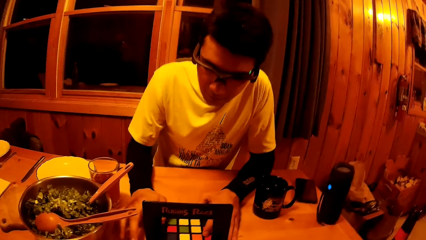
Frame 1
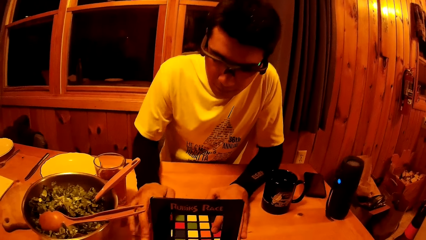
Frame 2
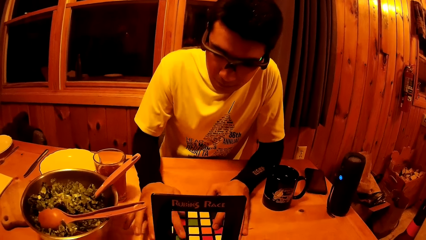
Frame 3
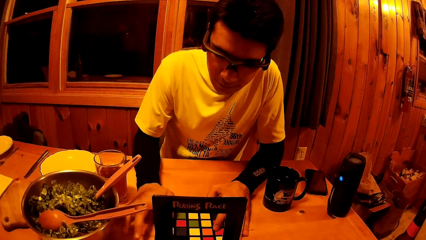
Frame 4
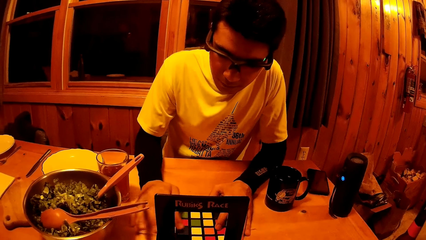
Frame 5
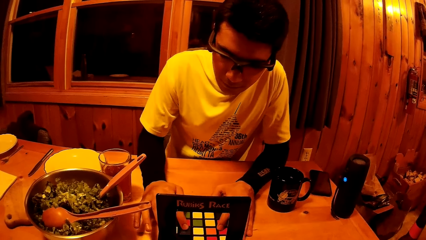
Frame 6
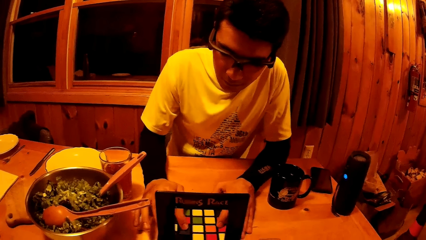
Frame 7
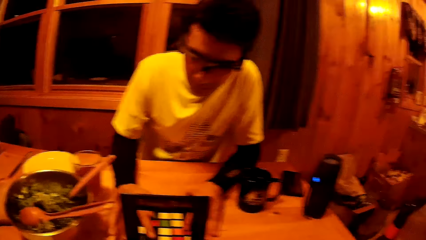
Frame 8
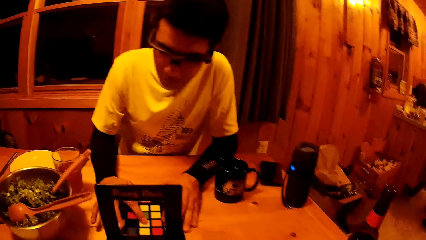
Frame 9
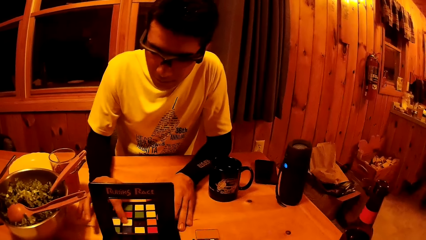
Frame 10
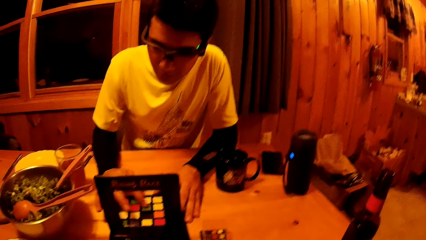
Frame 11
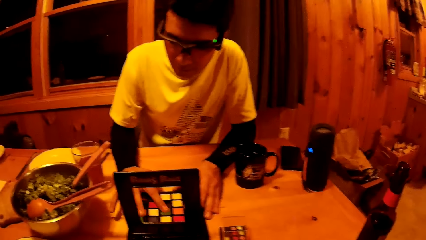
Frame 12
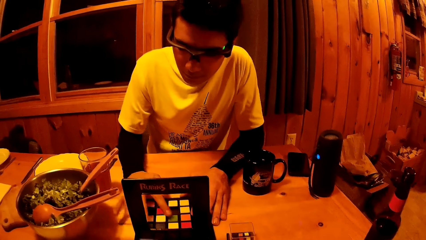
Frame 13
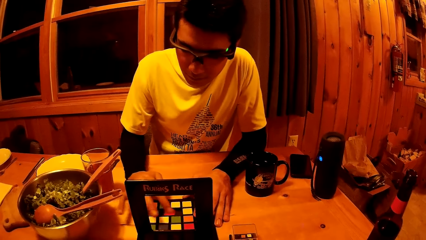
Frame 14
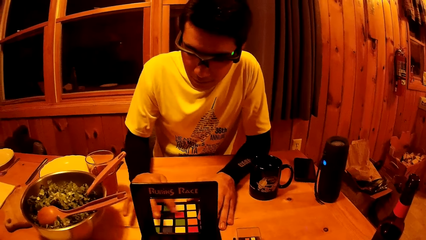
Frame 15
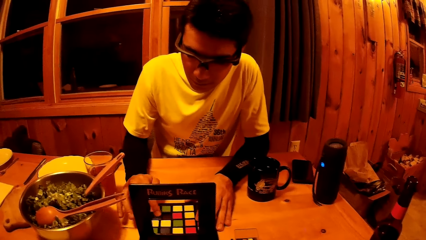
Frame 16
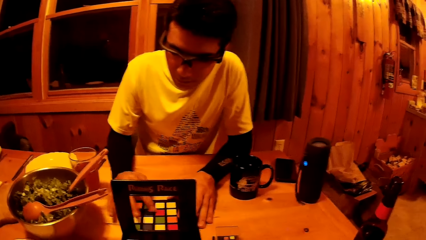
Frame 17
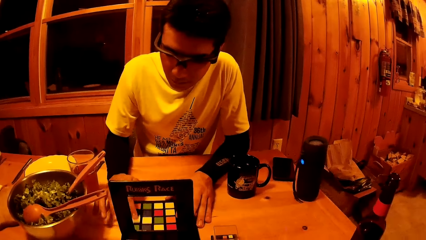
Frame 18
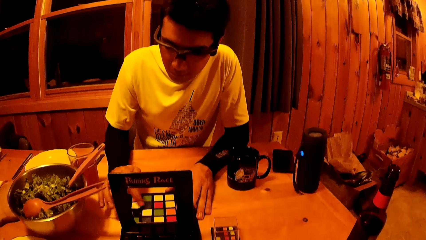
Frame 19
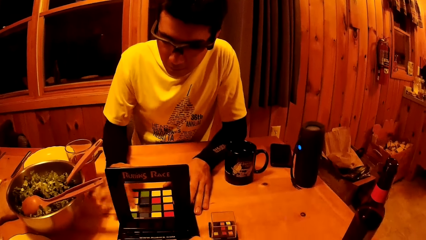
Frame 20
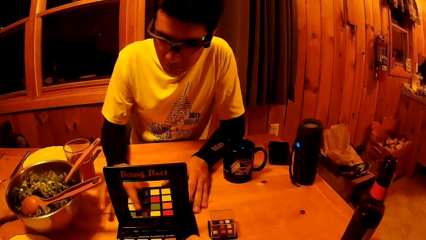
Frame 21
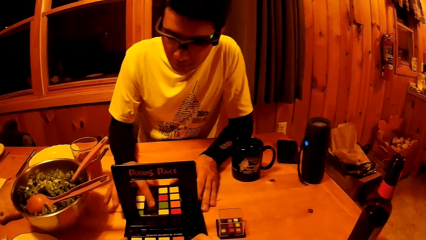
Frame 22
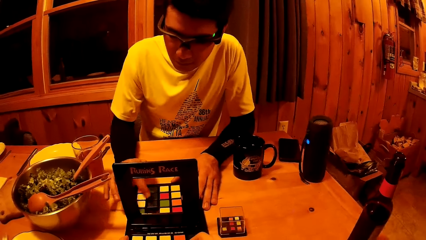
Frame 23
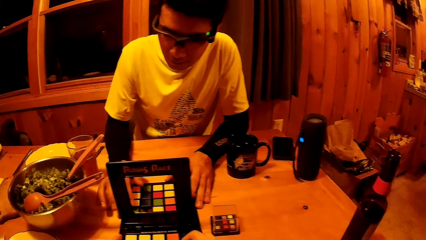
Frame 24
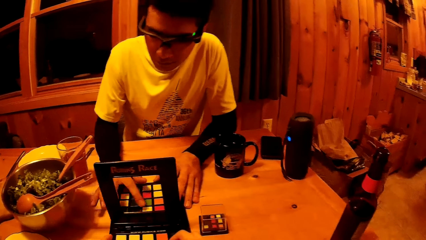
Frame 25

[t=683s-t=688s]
The camera wearer looks at a man.

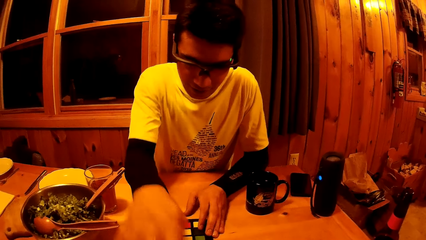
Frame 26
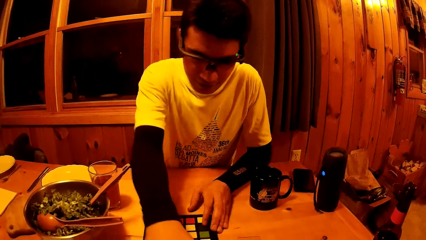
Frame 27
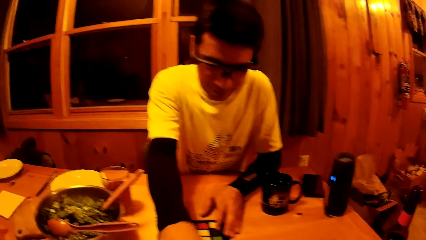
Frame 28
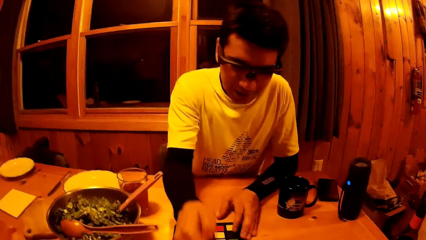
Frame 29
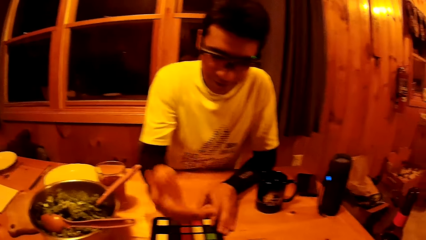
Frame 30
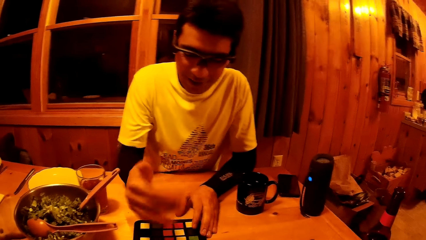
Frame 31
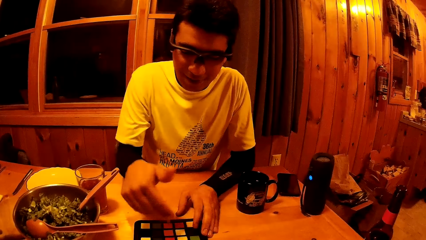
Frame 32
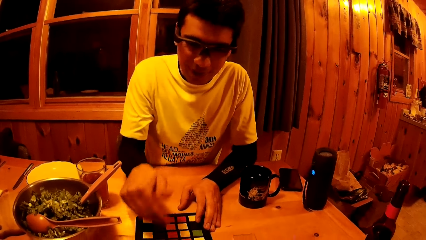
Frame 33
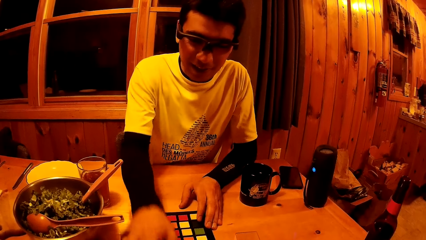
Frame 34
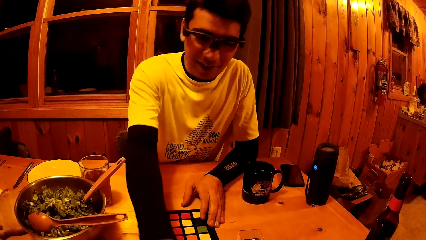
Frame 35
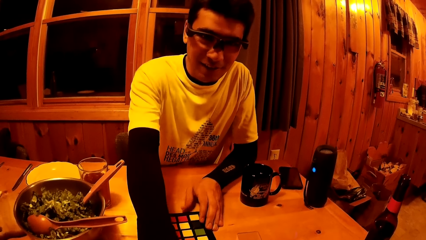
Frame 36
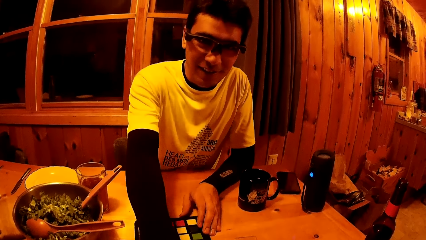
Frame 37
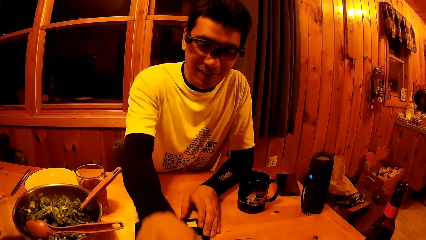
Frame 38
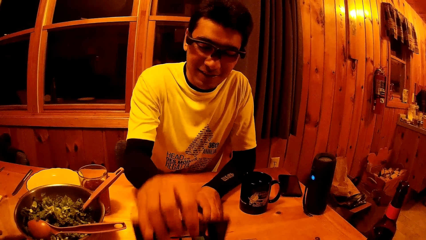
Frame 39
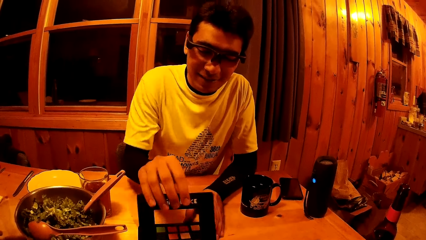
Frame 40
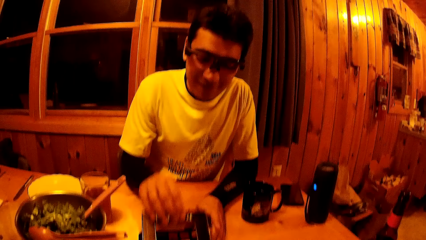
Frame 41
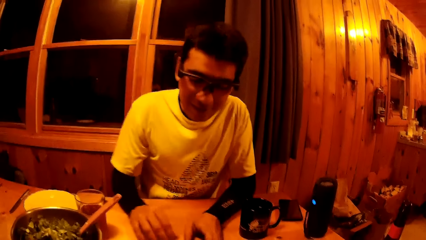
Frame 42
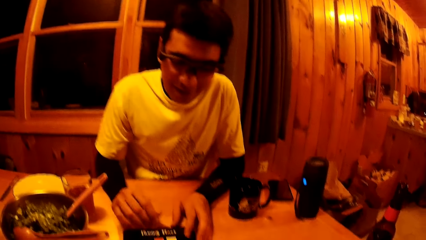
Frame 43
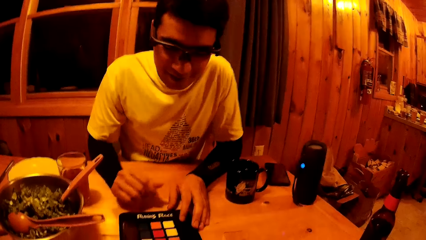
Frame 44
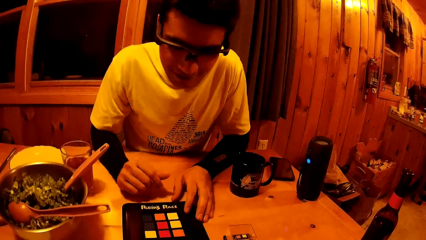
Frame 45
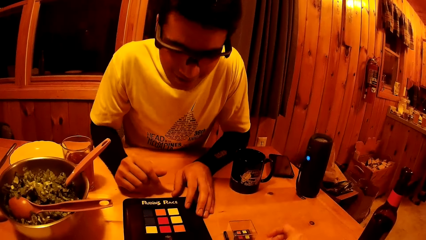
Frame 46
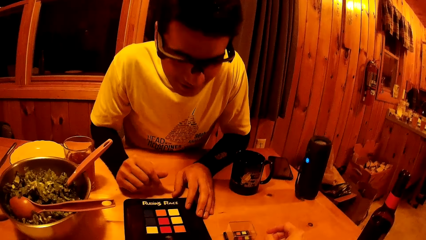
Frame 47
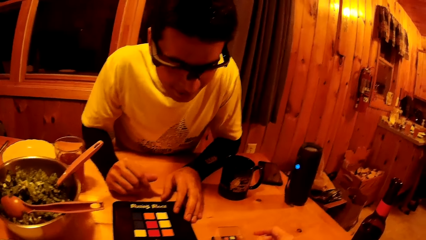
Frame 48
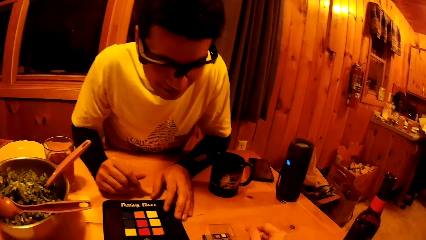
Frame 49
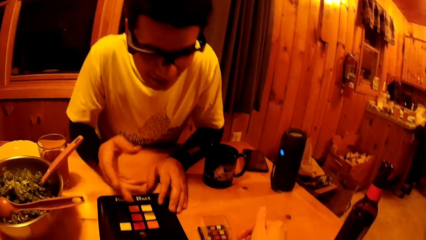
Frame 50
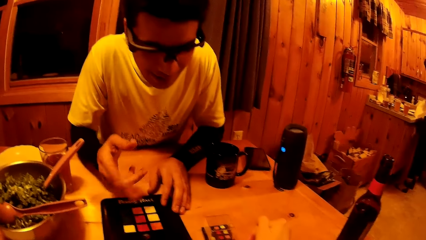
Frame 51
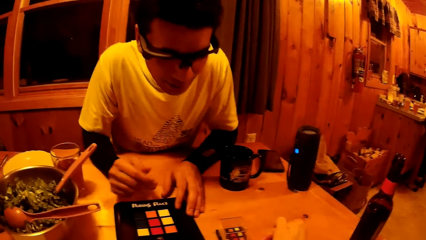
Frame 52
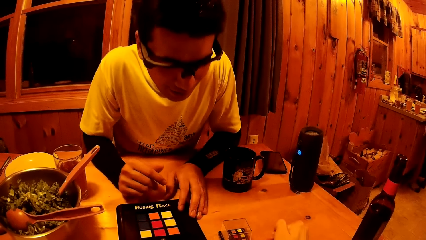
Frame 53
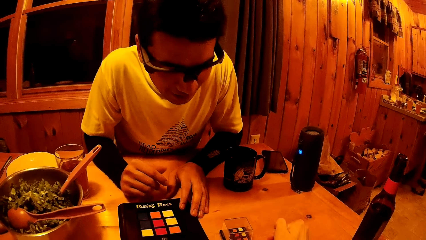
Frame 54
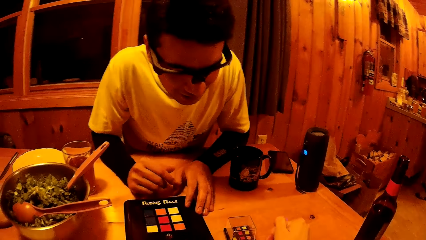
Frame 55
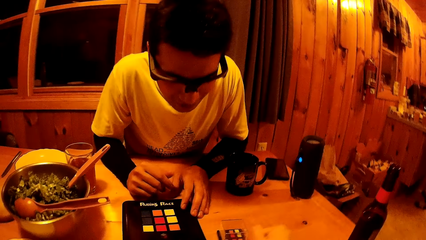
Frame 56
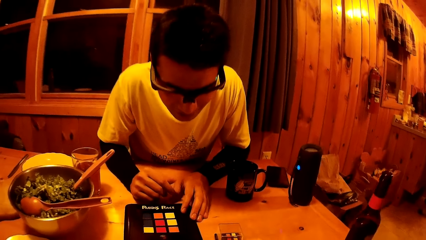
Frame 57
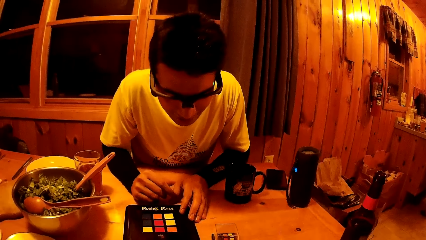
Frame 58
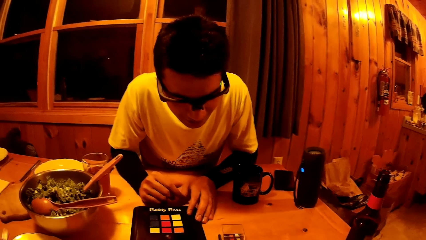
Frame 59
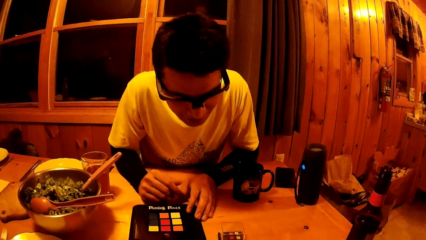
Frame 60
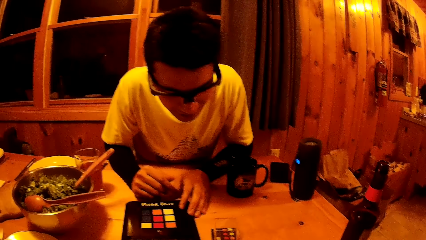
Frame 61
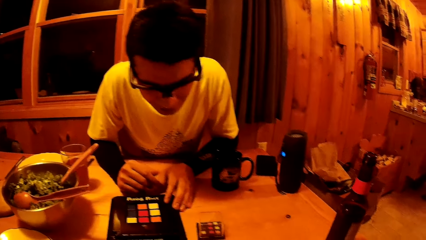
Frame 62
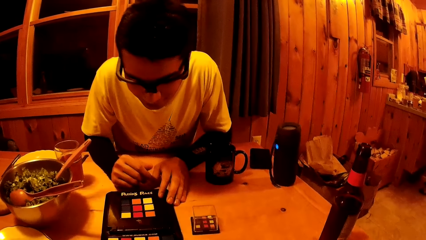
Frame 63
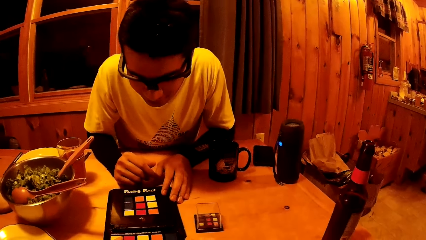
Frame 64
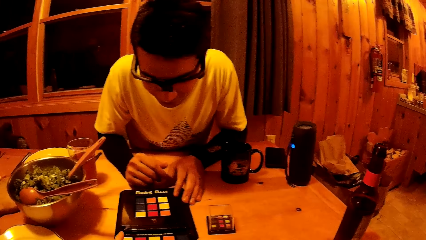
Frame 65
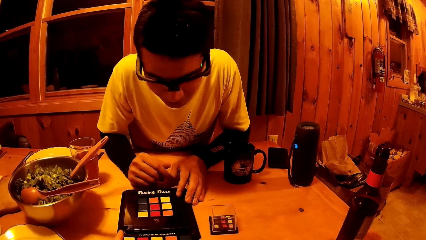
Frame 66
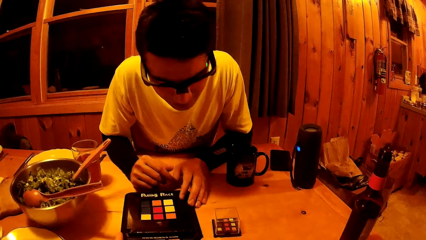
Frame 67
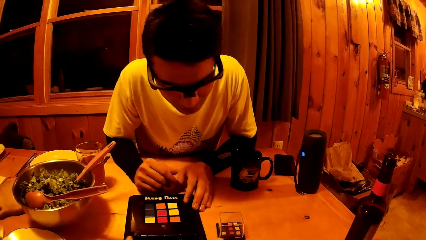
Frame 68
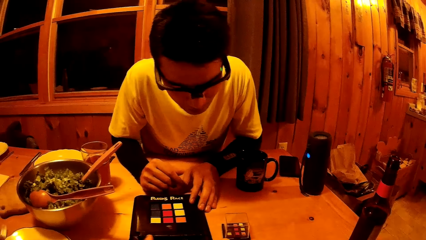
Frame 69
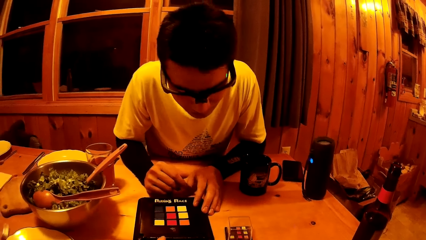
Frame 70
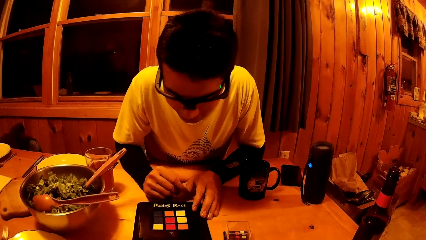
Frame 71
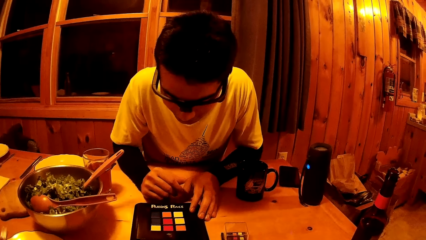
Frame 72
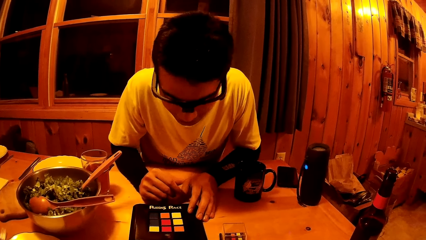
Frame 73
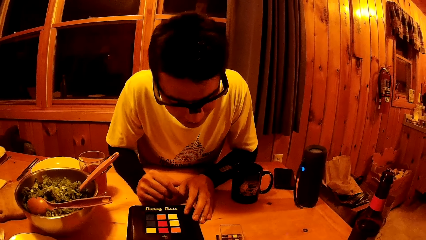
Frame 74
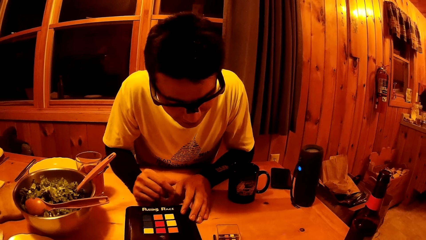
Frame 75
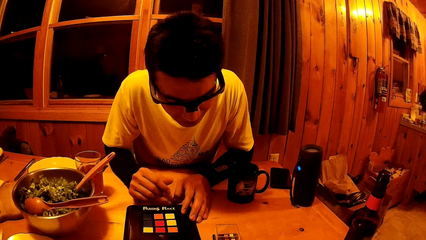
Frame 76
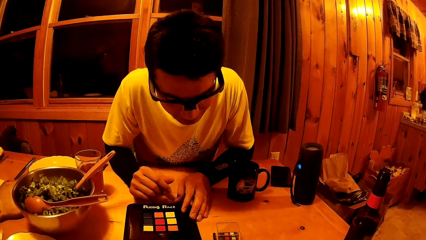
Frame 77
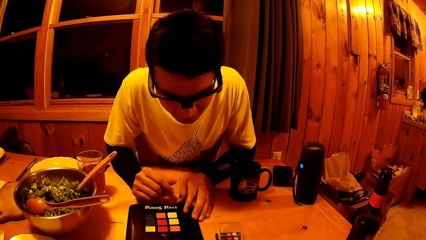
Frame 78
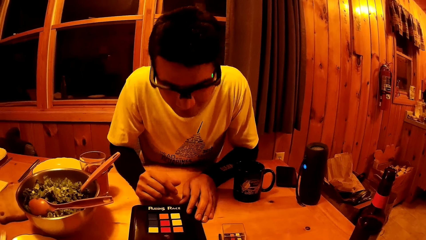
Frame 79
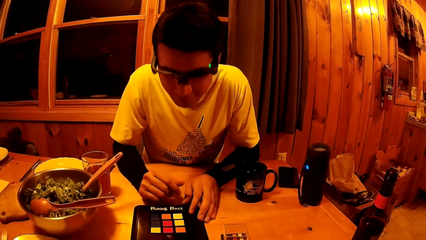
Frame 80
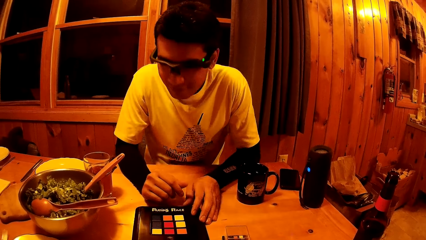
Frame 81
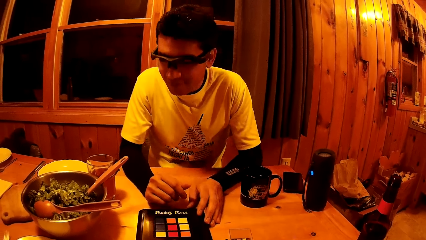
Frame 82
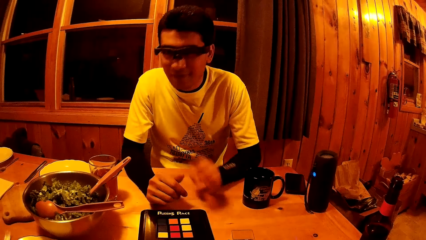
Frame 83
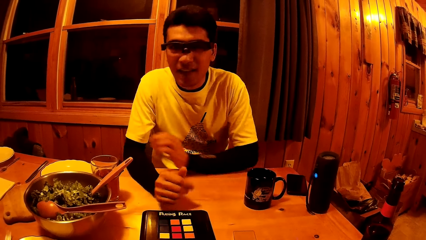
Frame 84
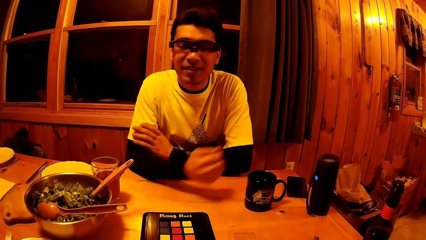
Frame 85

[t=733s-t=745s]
A man talks to the camera wearer. The camera wearer moves their hand. They point.
